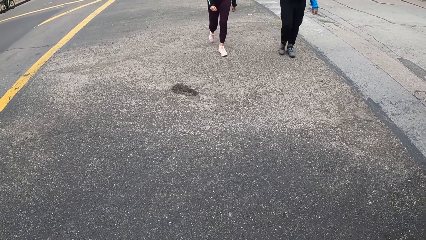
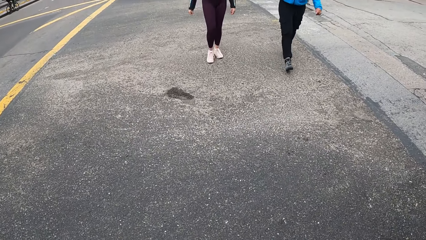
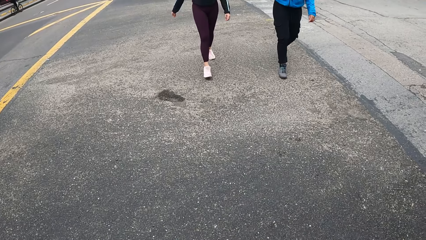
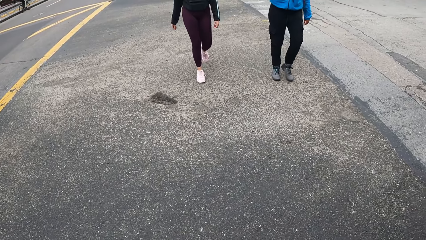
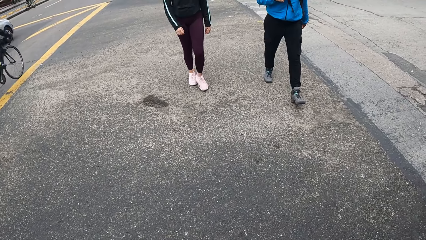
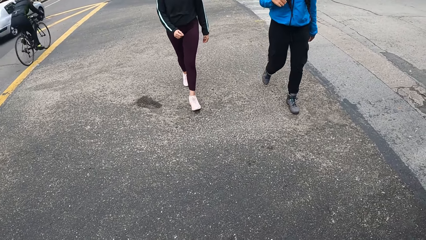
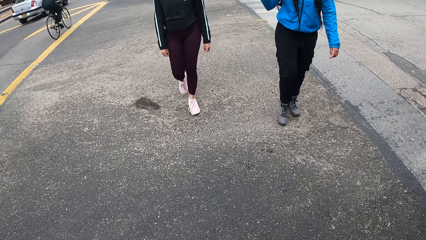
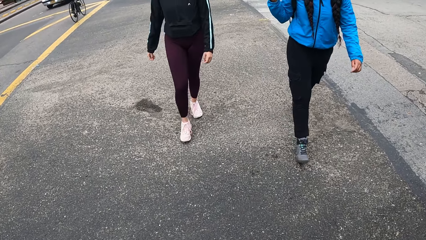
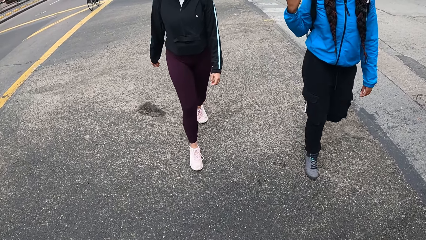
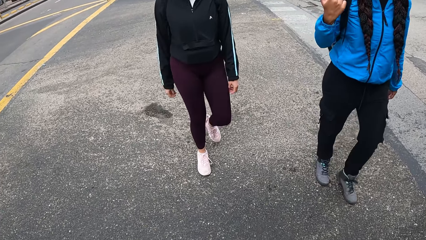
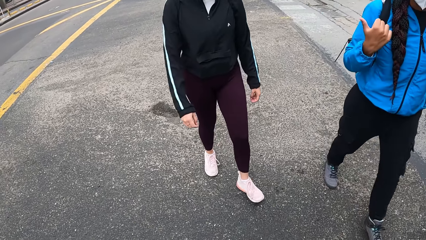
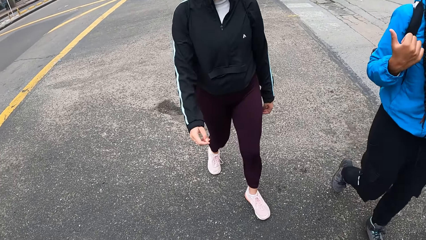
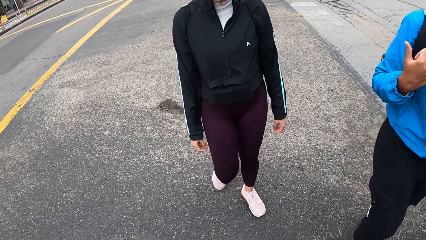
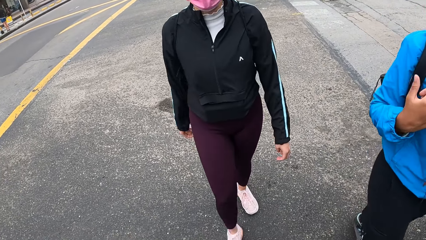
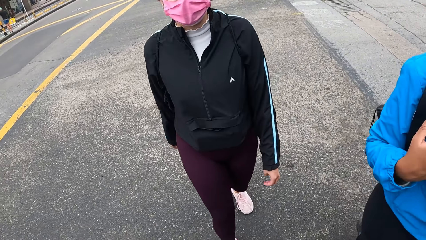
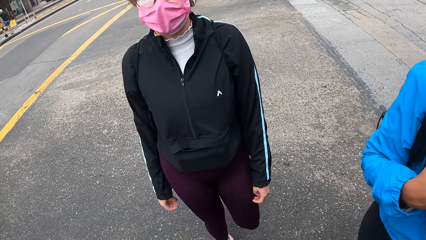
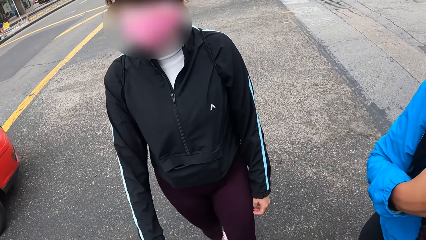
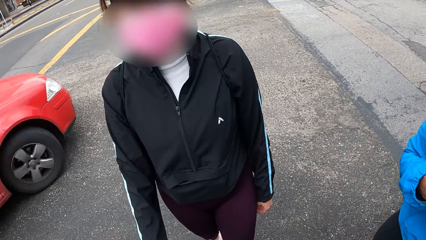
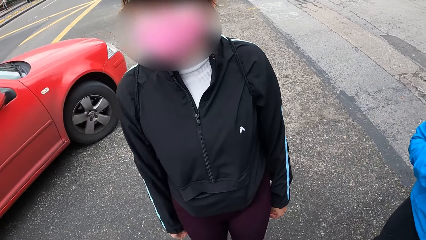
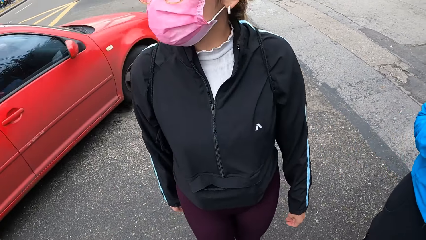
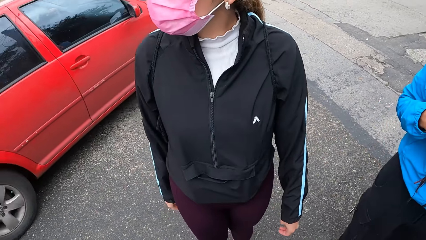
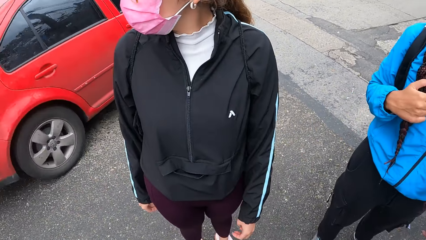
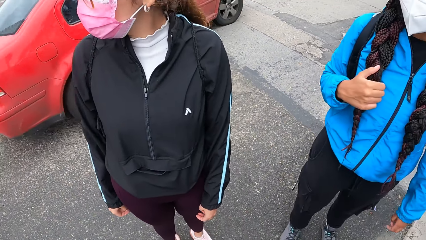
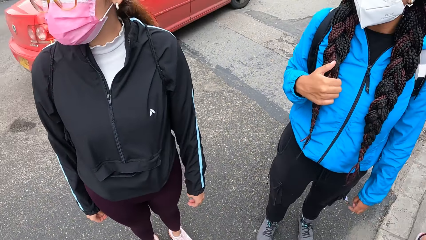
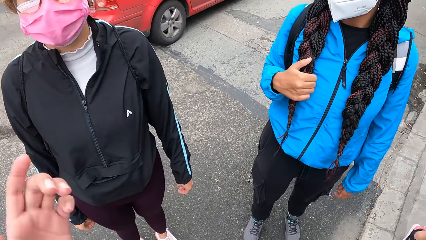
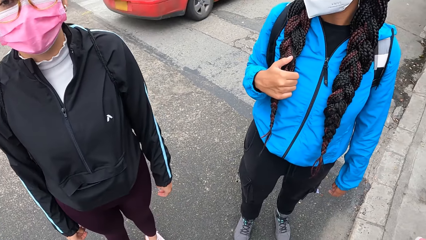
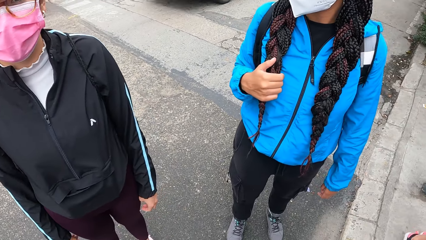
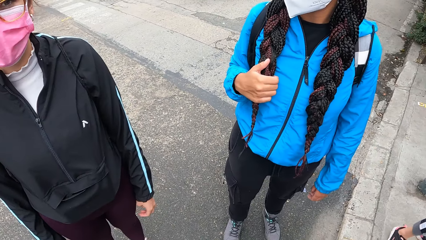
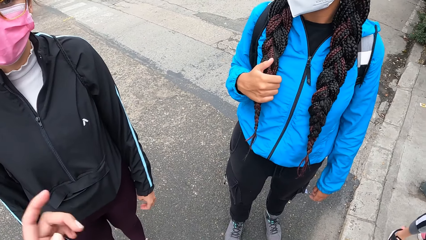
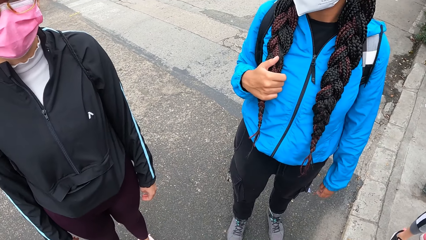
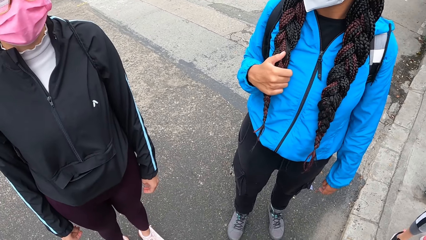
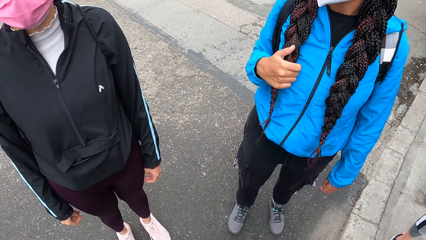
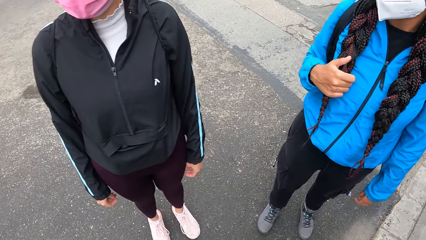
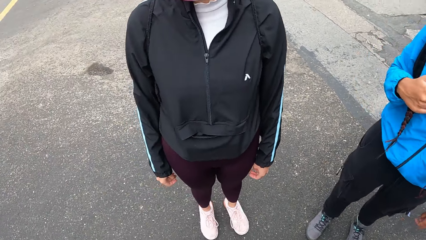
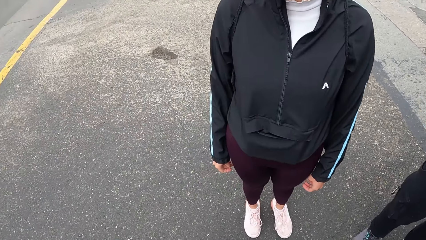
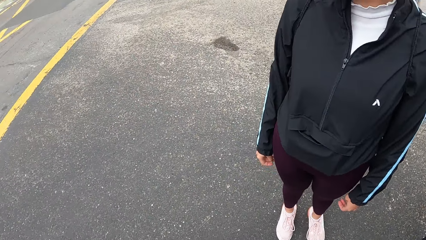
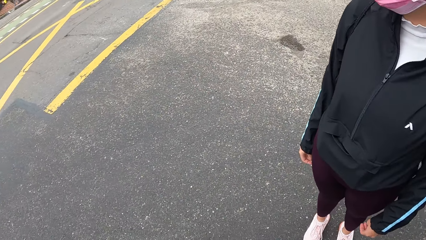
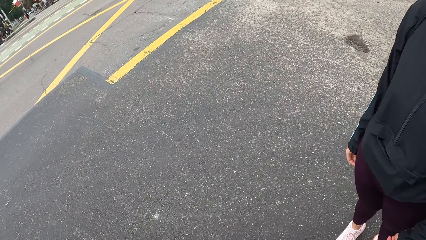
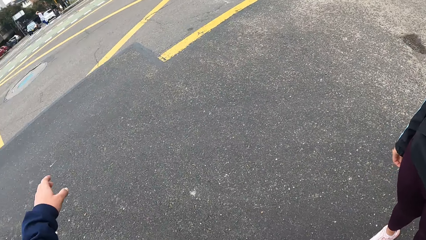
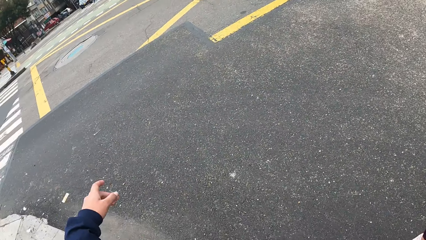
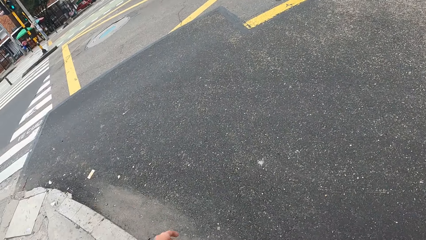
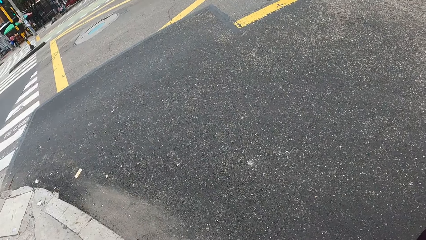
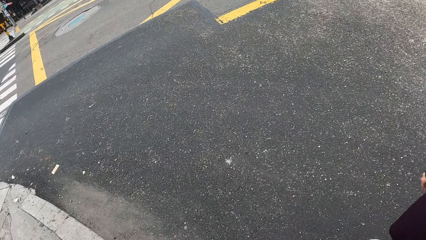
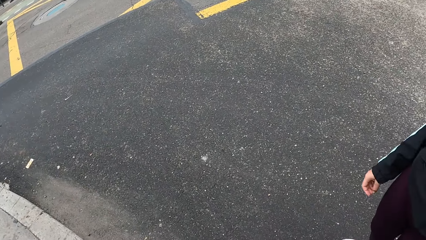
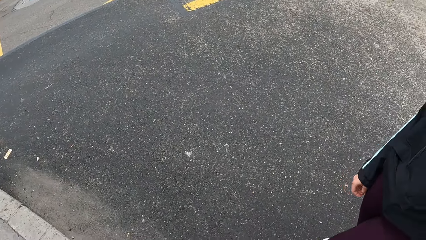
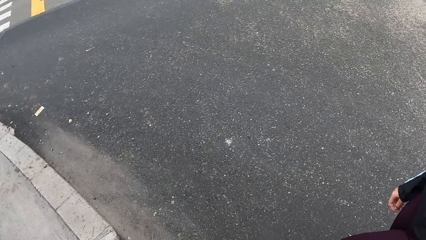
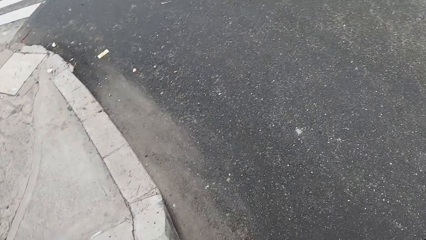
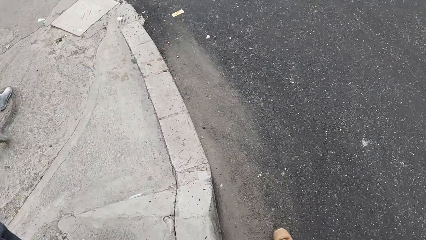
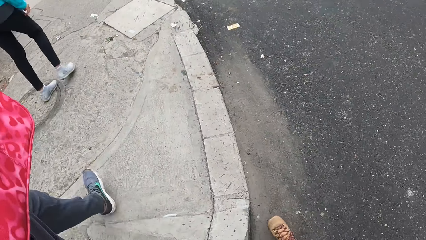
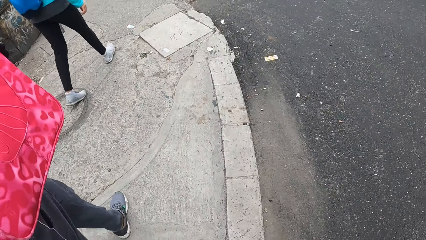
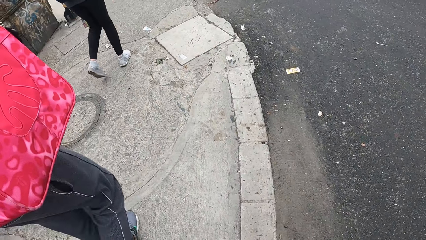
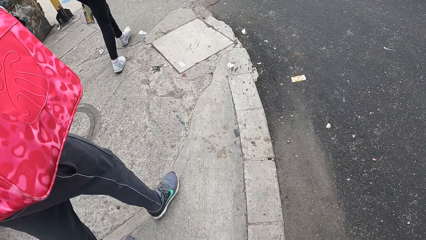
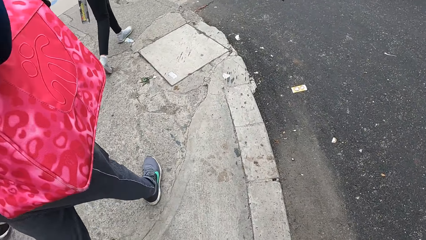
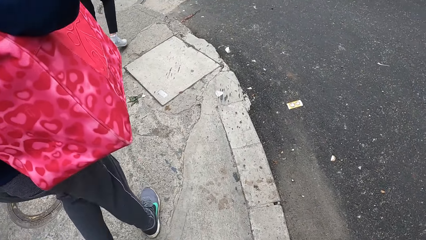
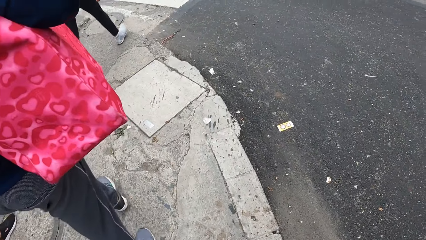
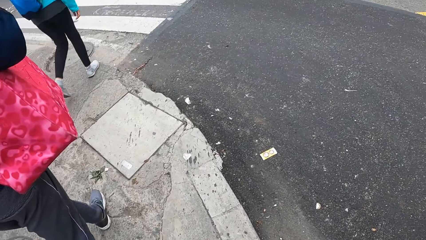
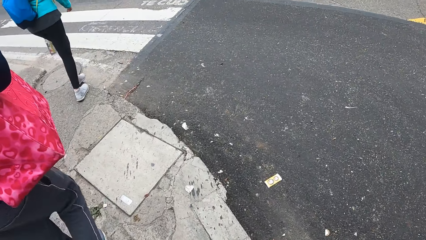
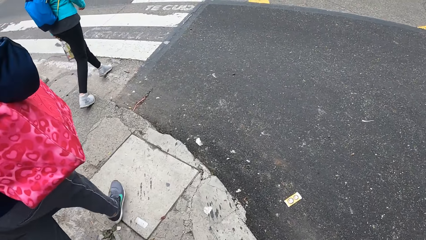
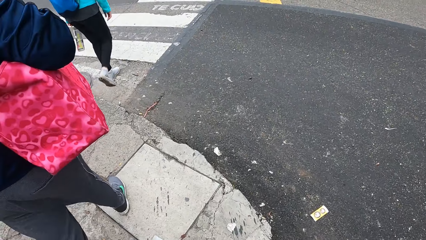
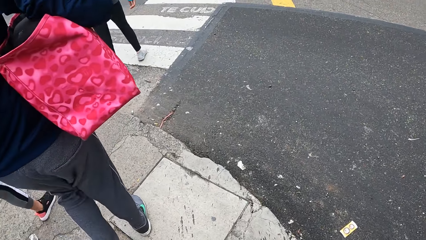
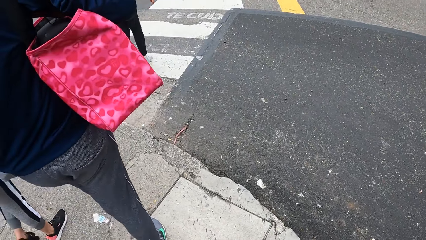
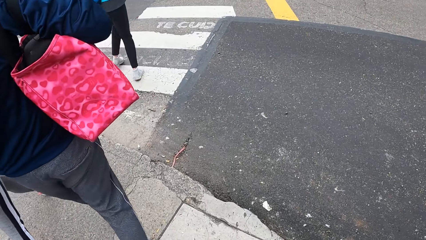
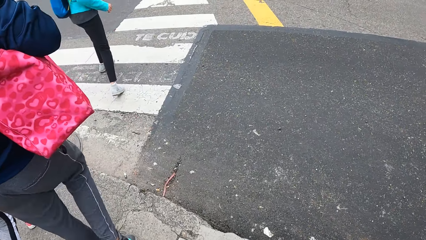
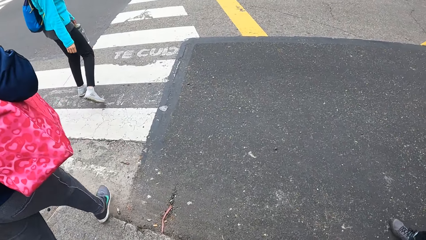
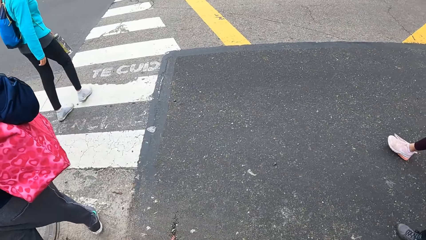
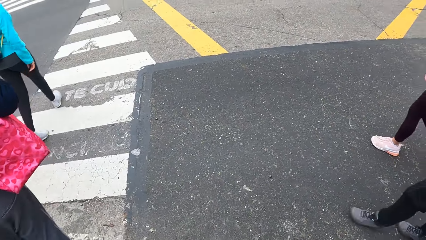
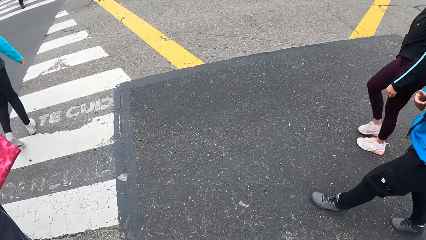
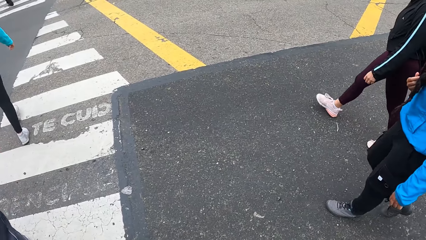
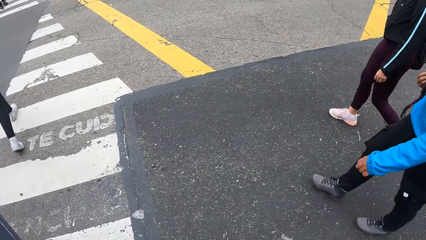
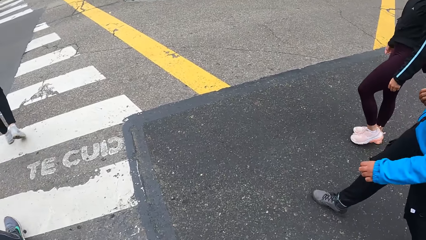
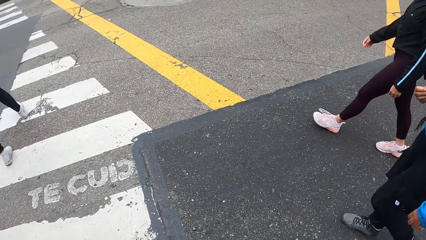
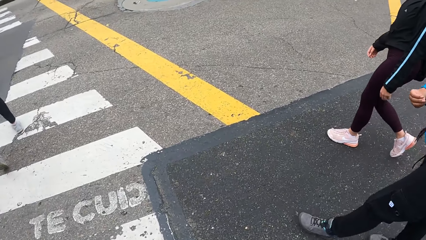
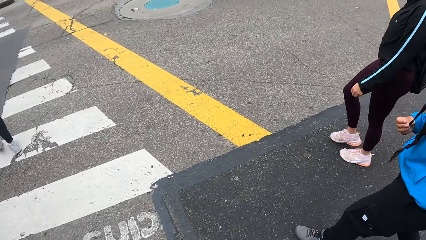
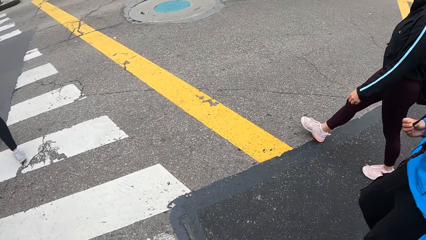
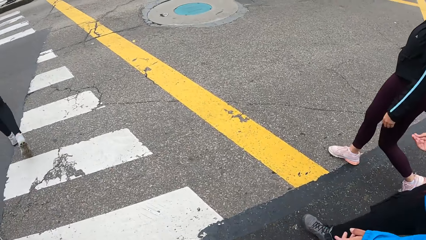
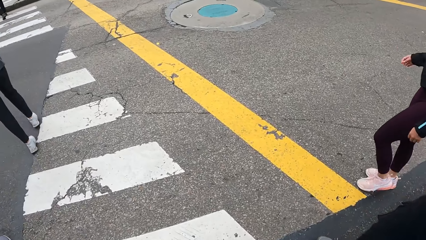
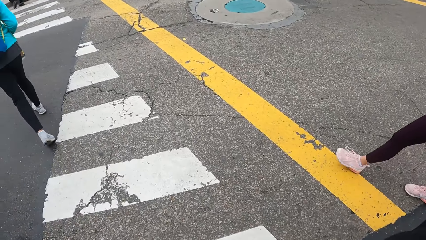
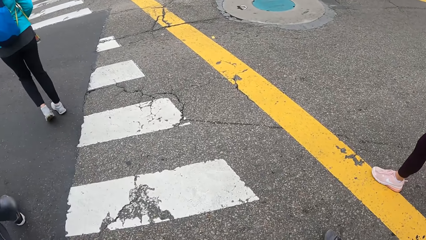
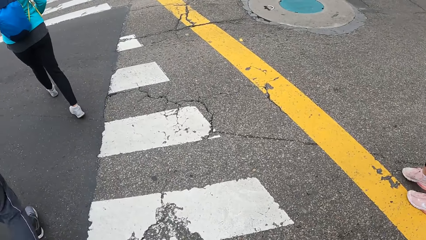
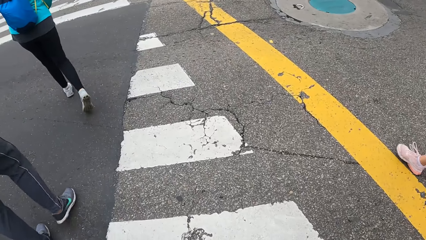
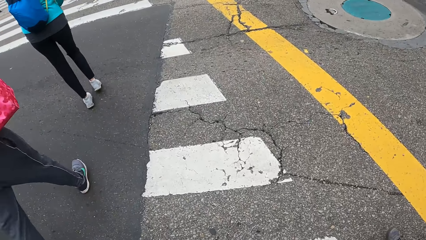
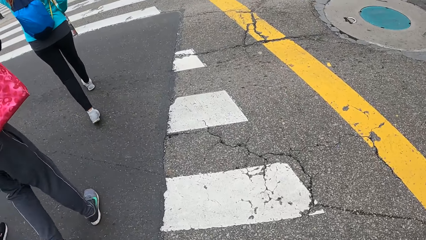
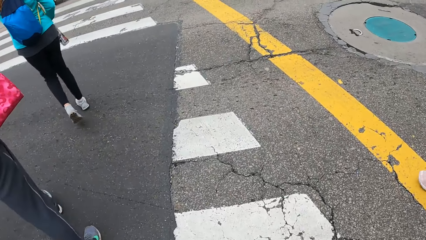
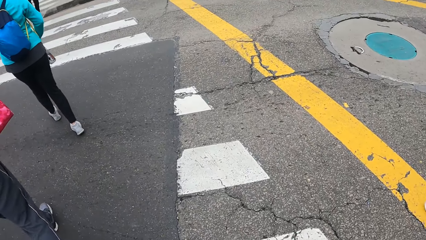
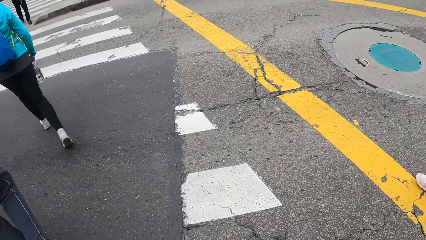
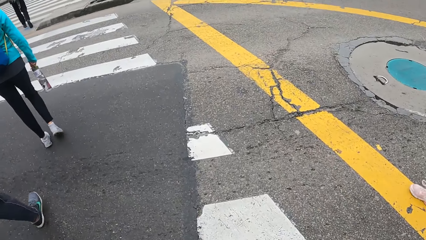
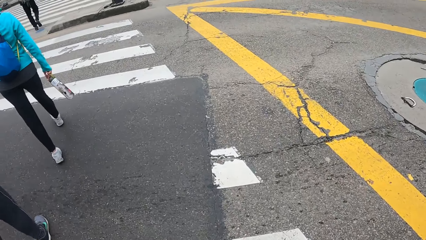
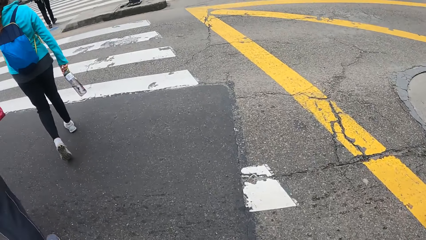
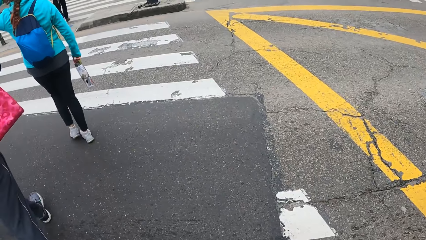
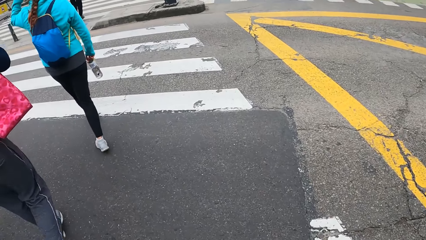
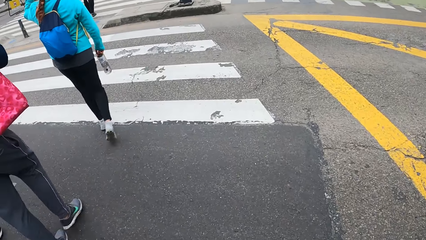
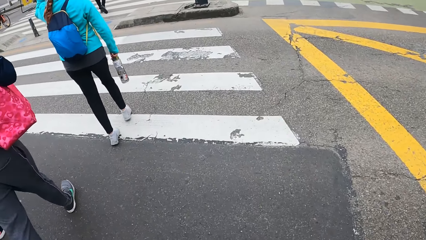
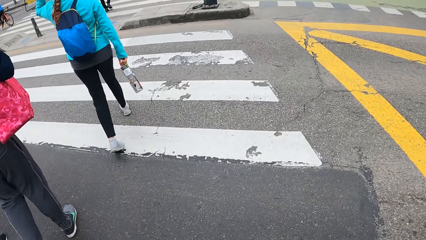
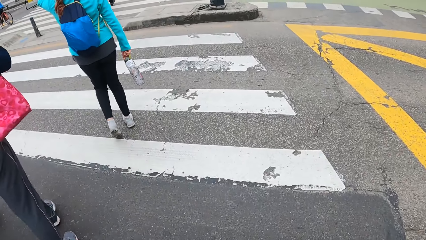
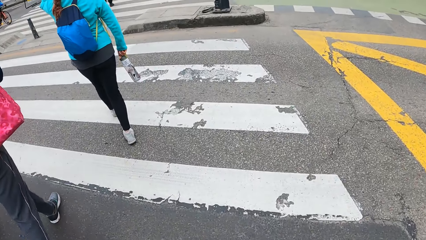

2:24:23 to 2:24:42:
The camera wearer interacts with a woman and another woman. They look around. They walk on the road with some people.
